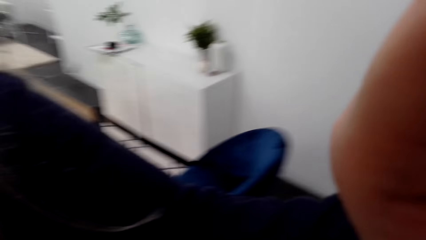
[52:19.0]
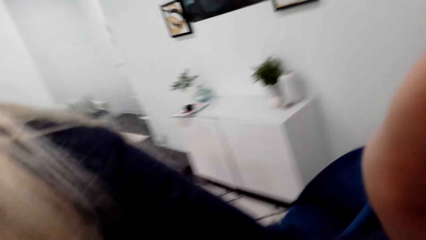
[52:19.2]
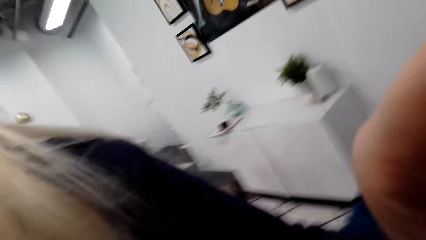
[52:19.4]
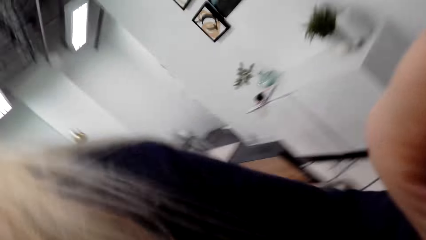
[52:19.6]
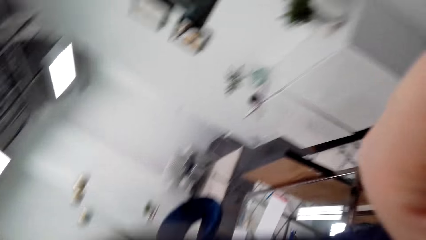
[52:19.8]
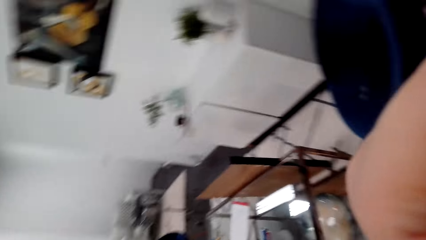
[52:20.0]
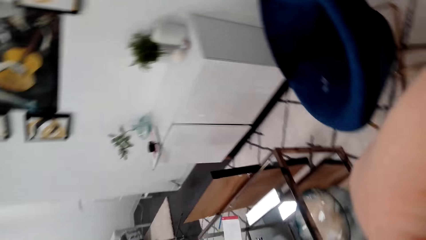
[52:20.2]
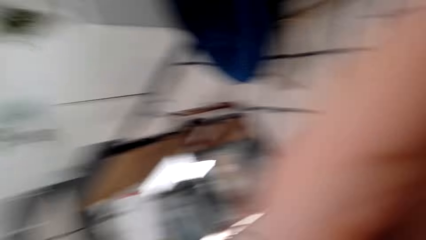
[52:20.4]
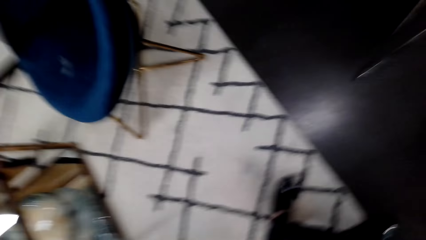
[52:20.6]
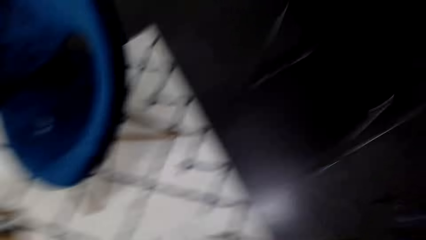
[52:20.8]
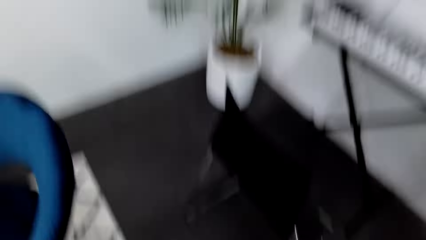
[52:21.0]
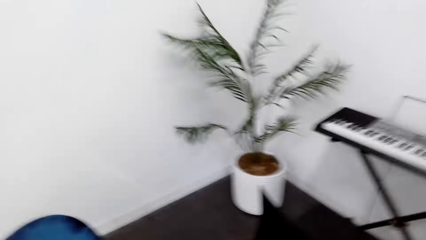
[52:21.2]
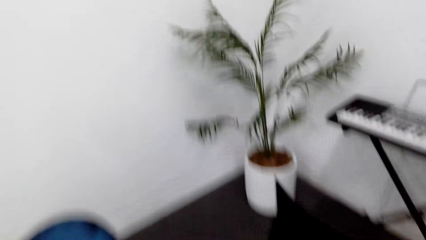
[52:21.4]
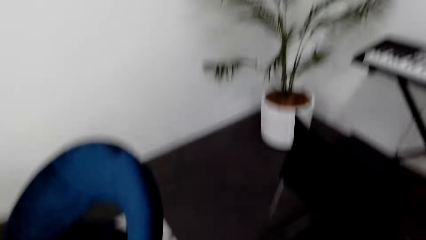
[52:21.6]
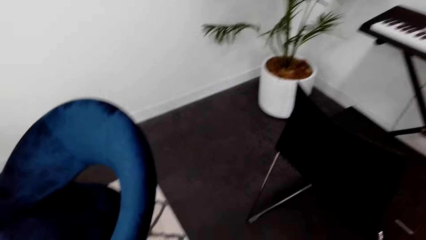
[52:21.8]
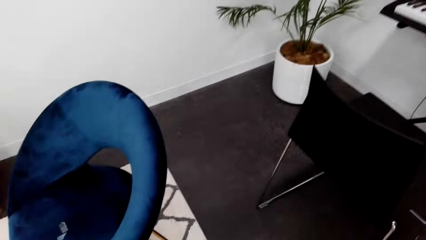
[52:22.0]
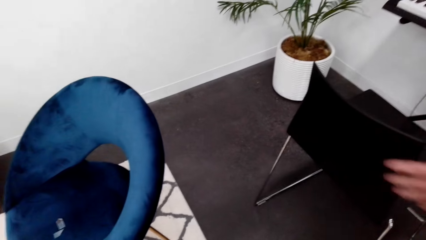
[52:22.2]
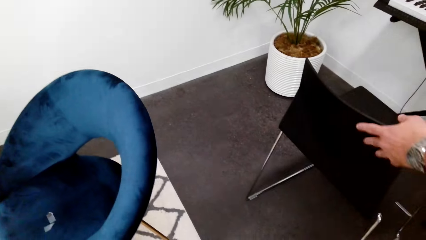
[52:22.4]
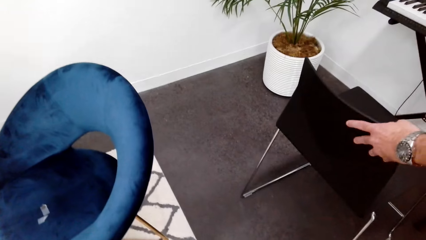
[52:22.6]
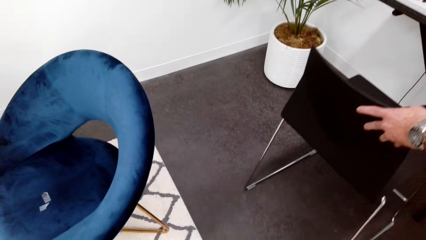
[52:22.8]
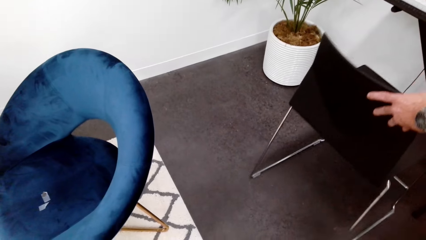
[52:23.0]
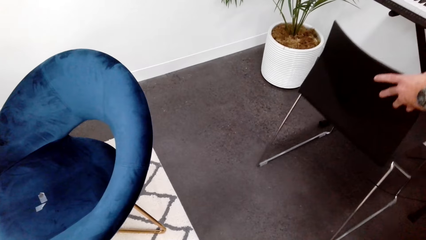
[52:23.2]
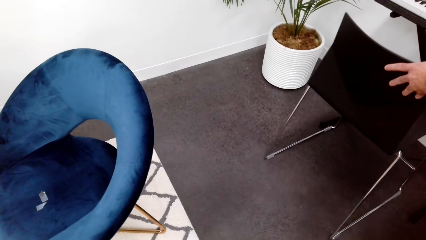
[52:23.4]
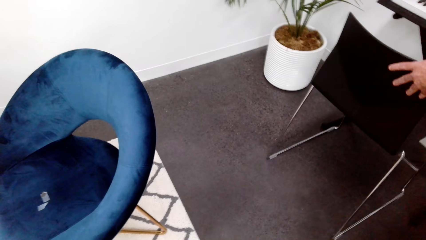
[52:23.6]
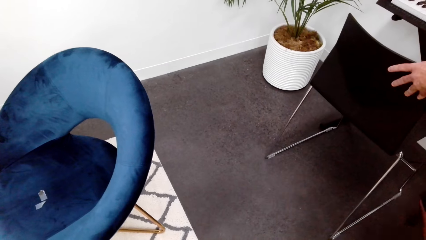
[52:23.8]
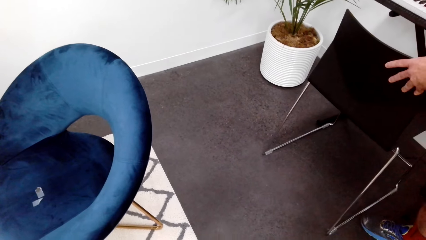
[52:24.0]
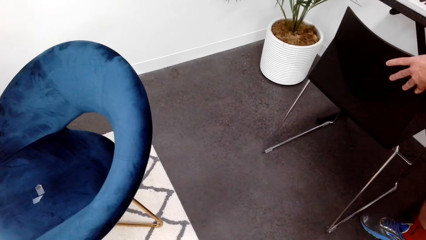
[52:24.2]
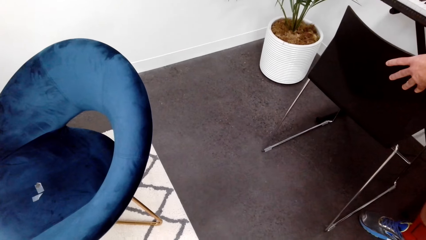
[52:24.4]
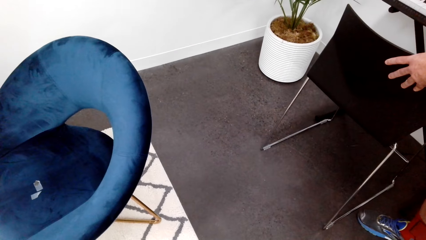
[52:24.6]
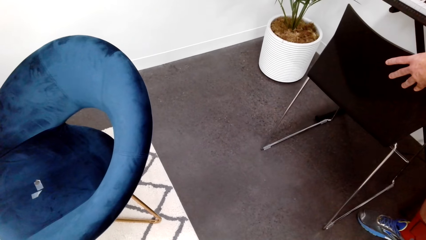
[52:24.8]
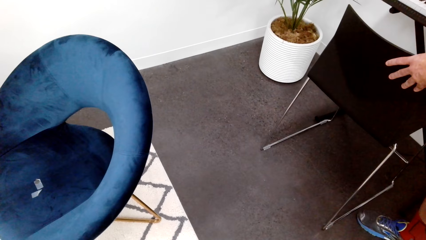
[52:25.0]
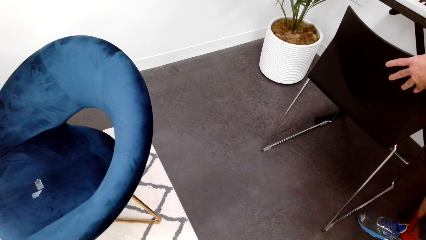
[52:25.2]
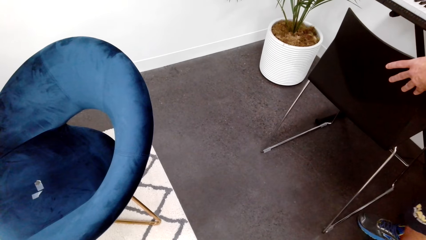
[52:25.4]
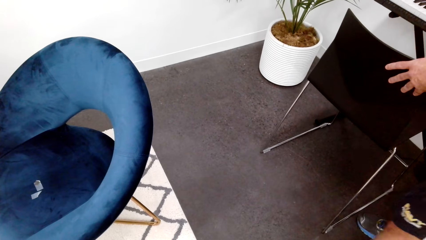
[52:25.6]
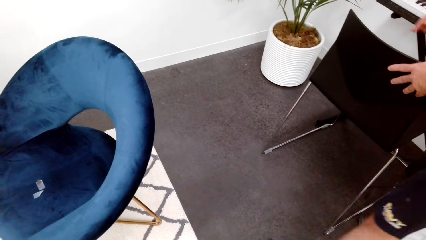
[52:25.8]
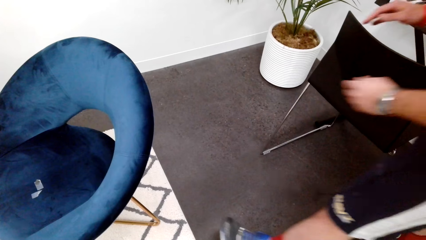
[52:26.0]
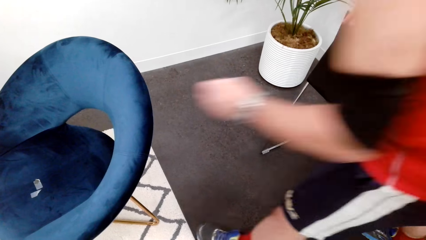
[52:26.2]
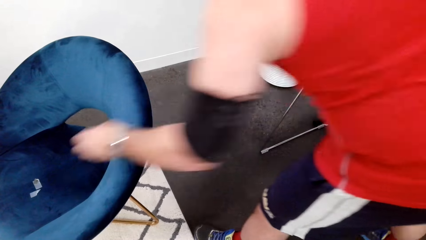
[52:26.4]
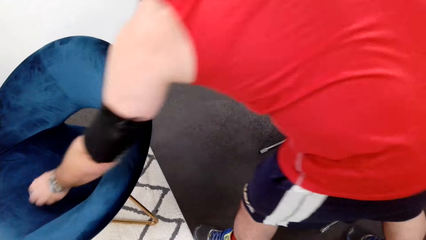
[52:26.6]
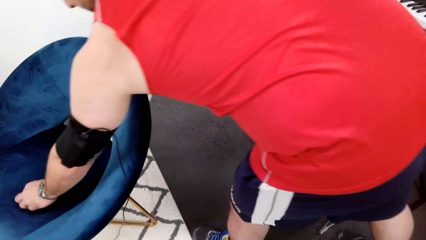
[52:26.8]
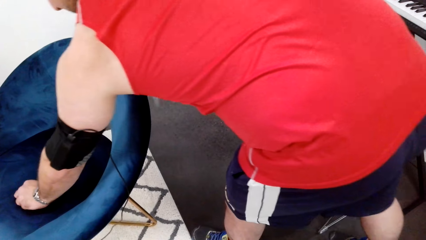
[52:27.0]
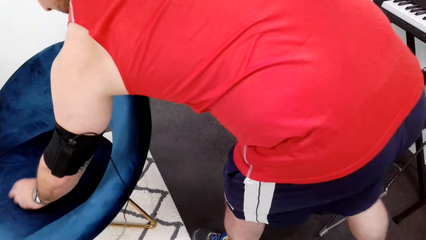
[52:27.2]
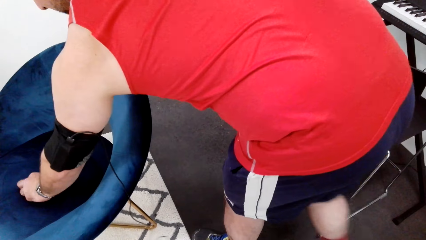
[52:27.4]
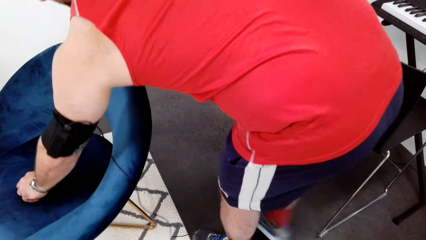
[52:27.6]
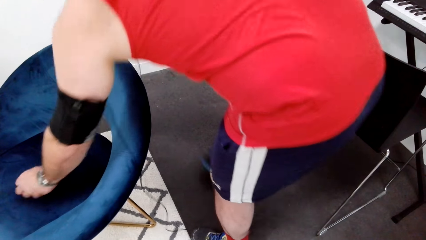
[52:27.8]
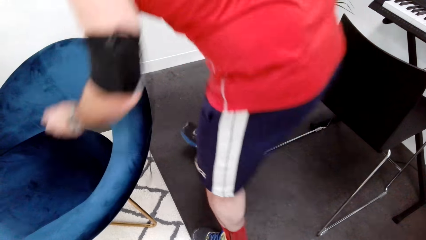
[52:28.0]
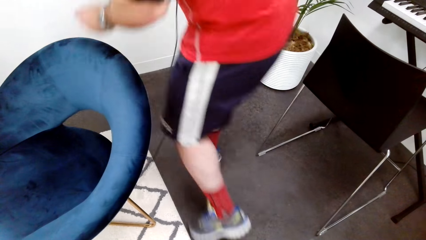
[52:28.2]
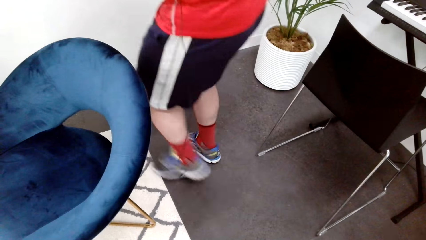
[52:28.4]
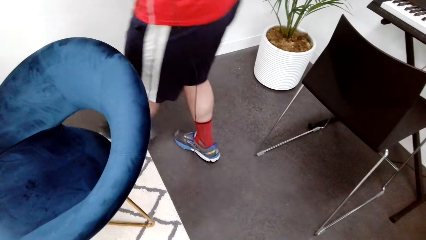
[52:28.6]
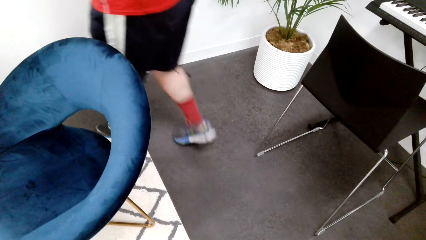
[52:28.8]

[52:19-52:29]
The camera wearer looks around. A man pushes the chair with his left hand. The man walks in the room and picks something in the chair with his left hand. The man walks in the room.
